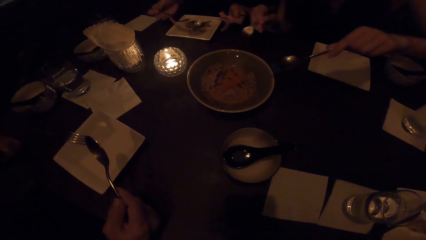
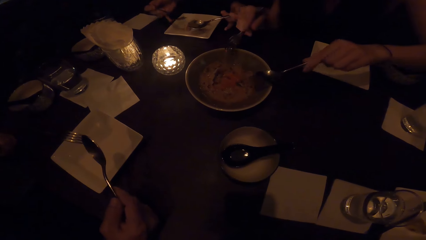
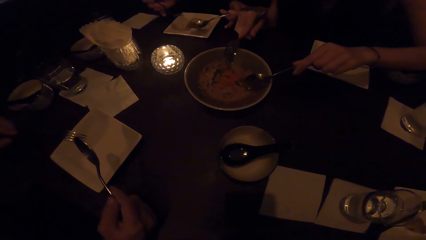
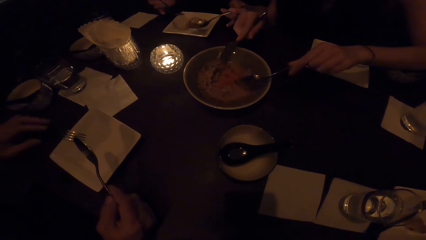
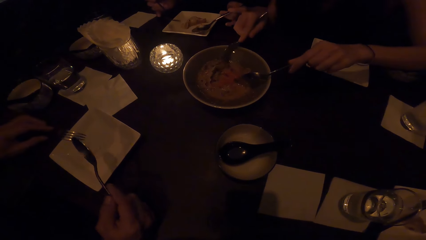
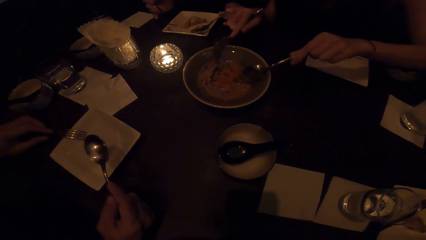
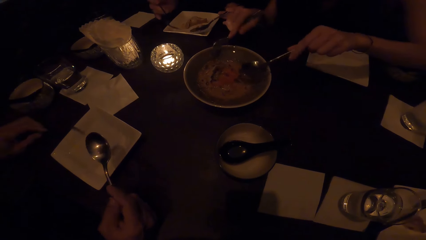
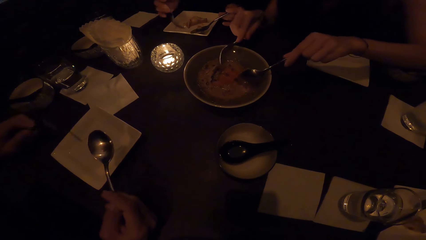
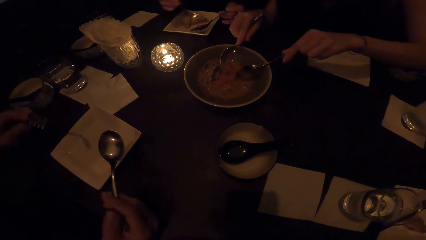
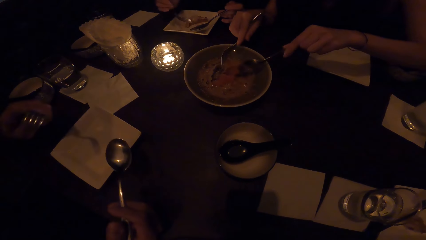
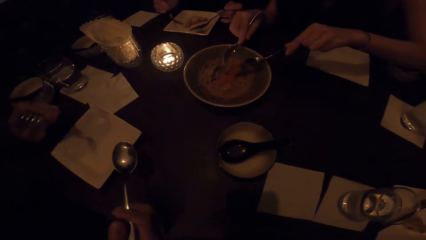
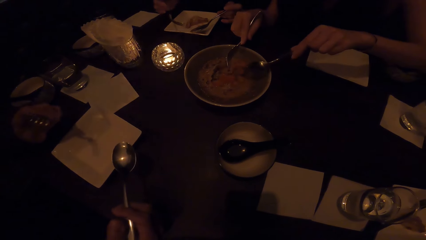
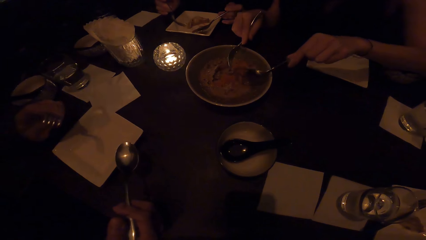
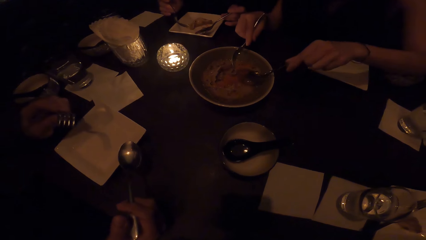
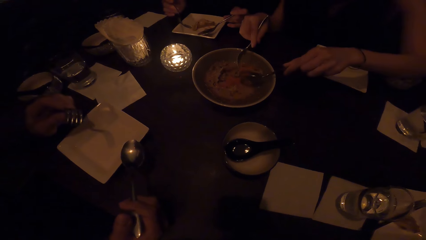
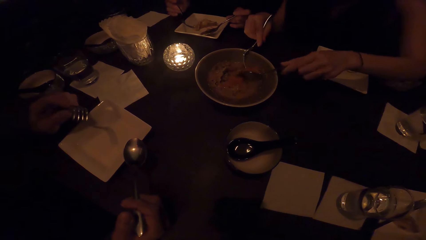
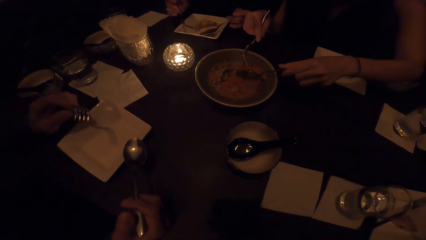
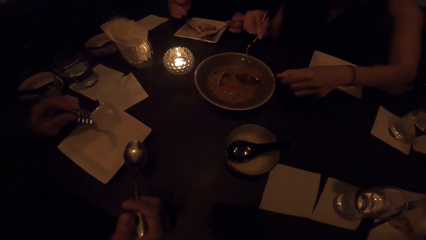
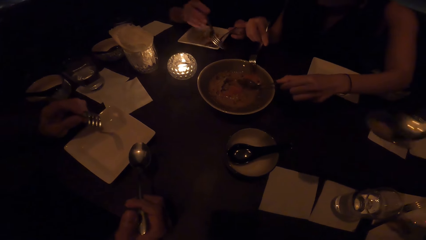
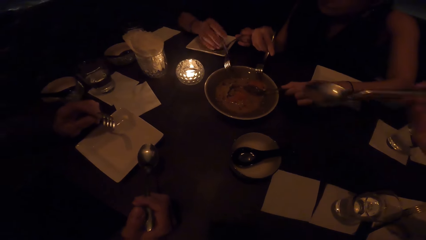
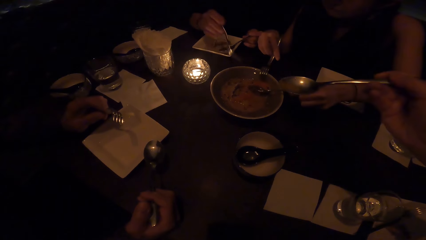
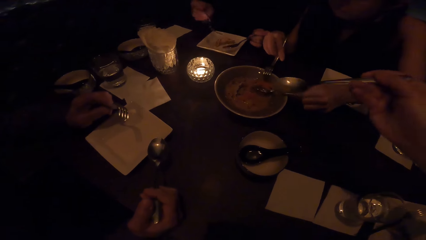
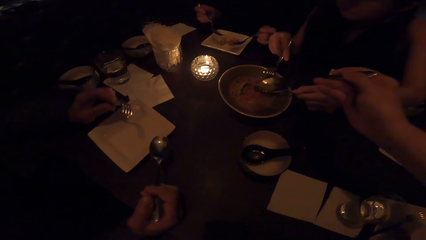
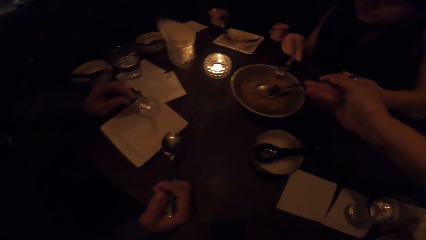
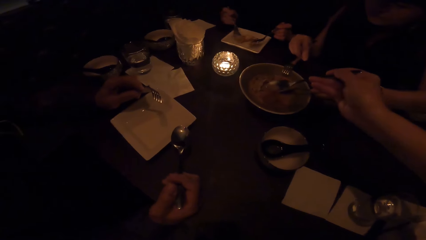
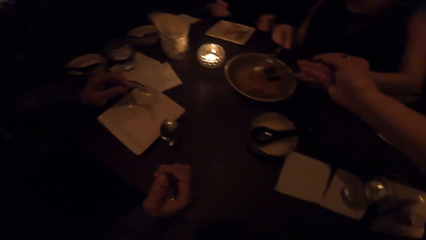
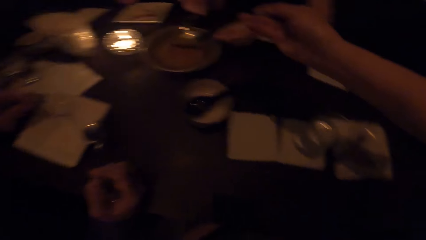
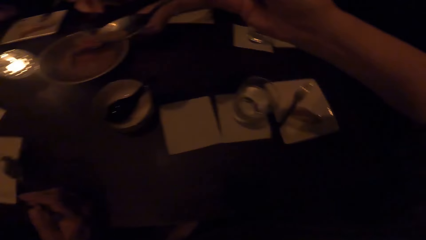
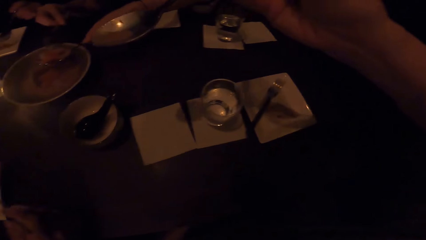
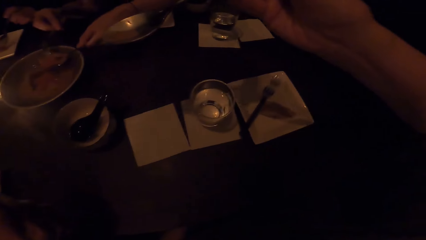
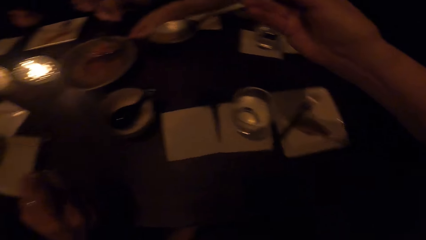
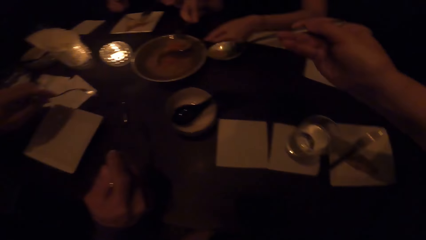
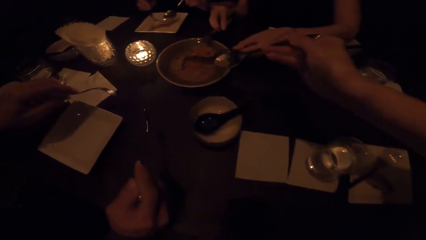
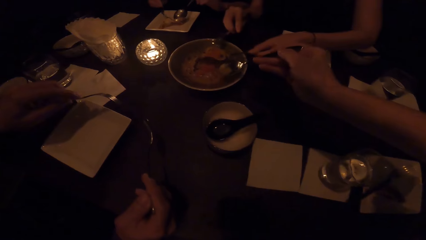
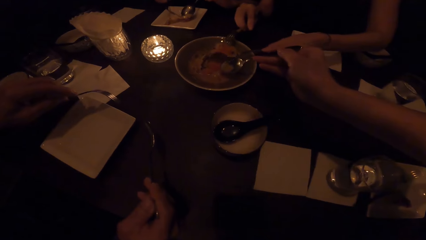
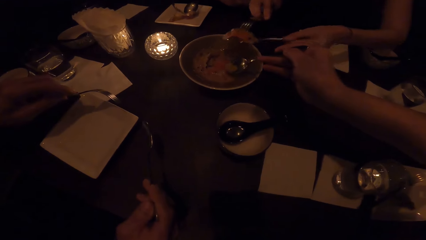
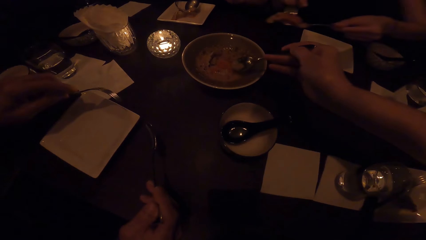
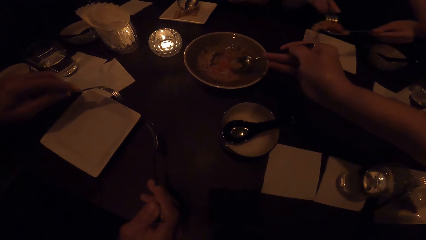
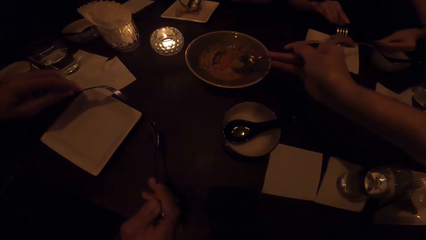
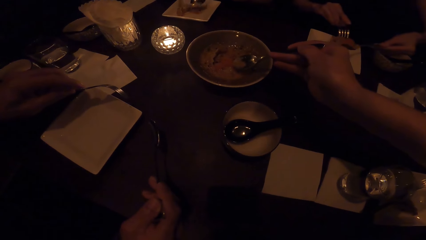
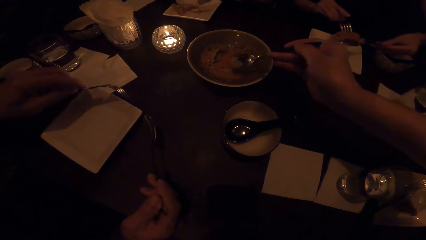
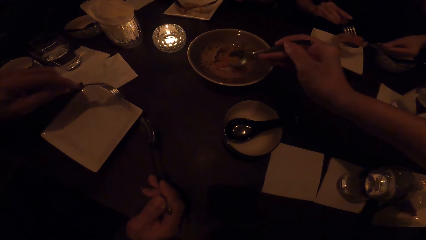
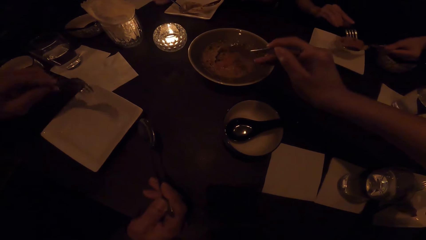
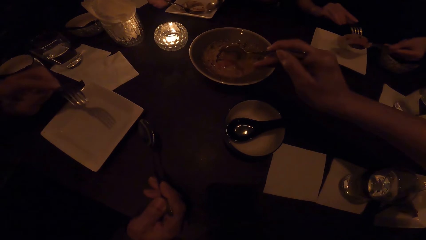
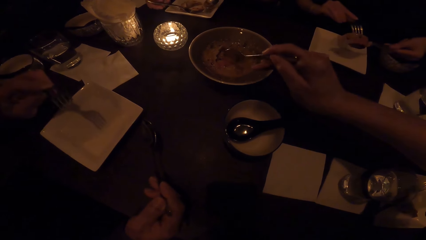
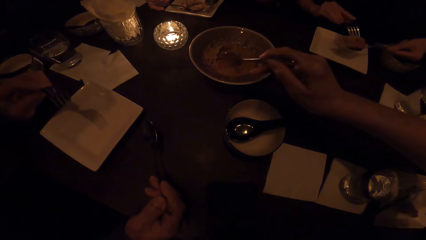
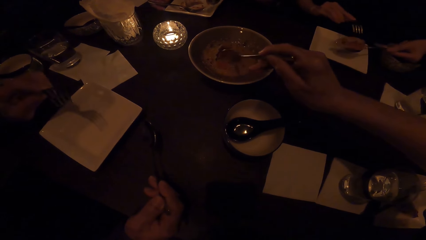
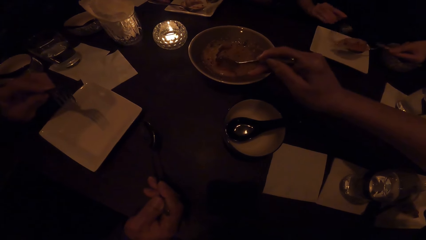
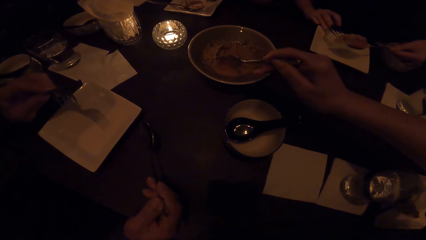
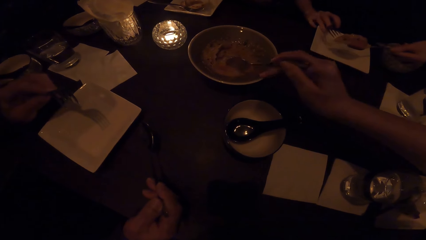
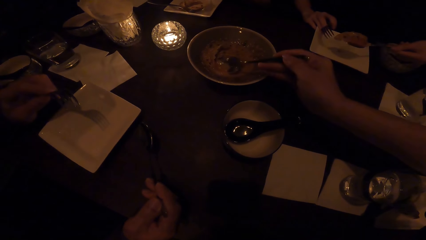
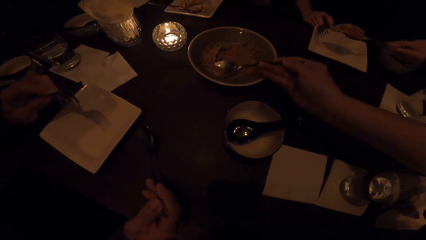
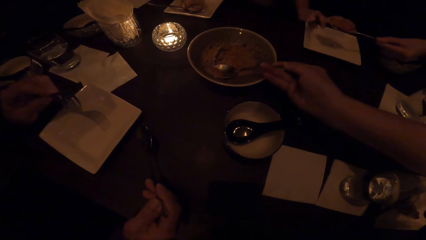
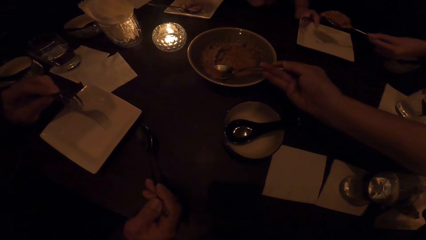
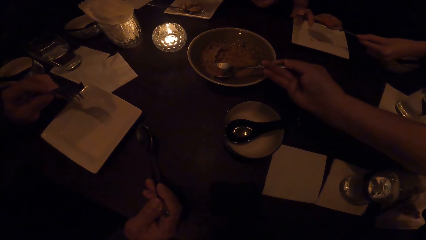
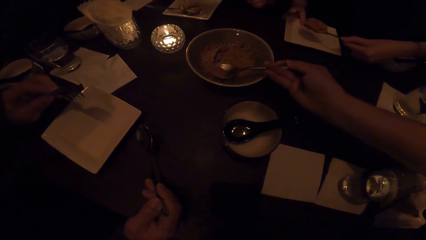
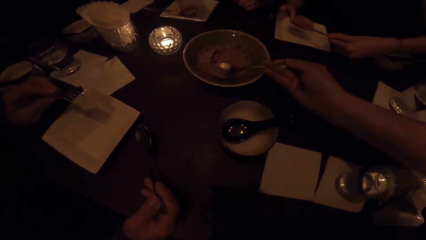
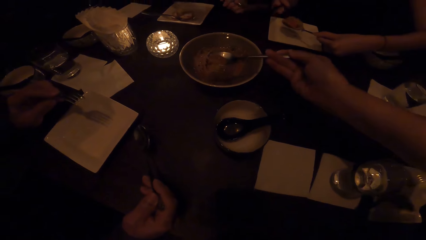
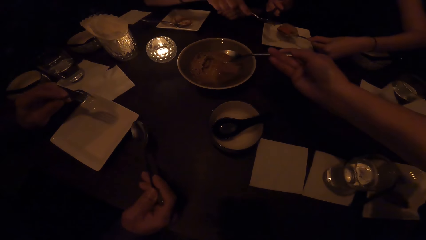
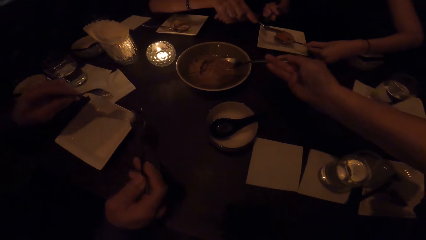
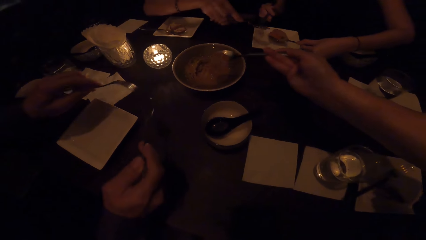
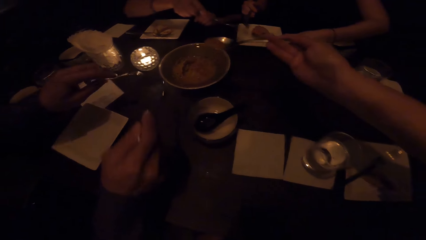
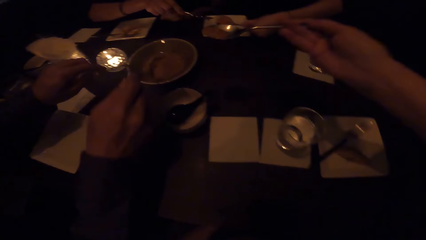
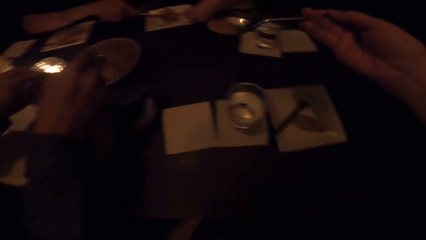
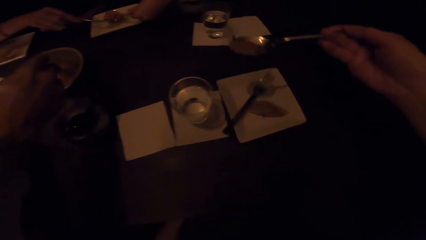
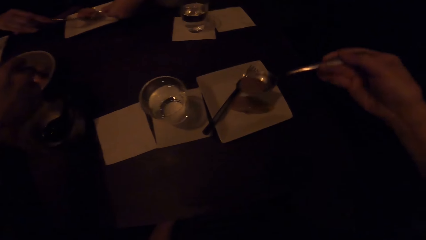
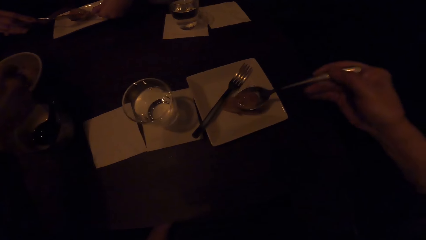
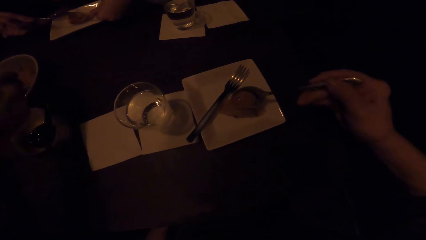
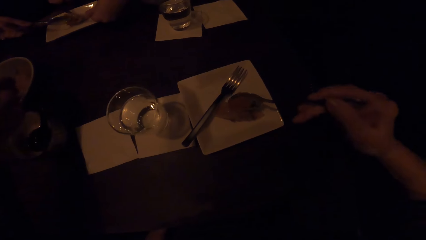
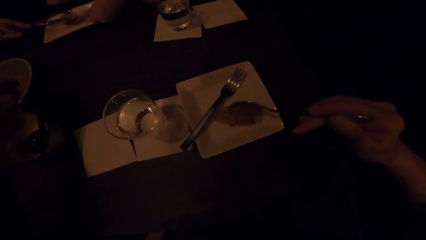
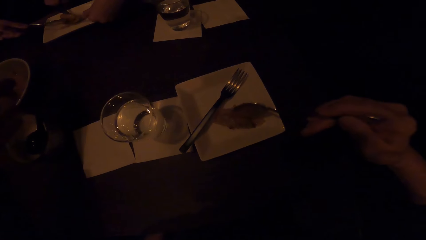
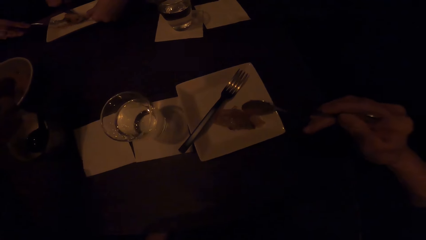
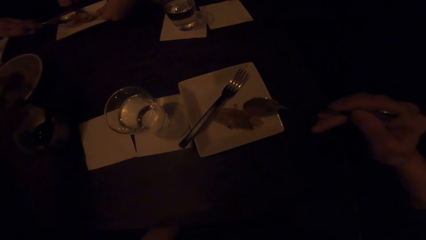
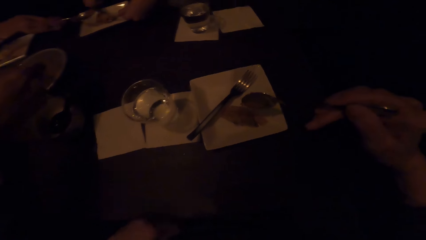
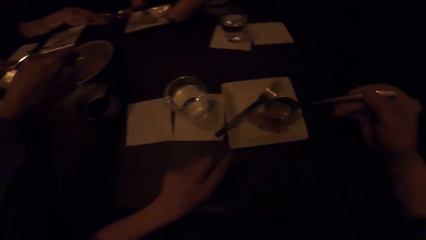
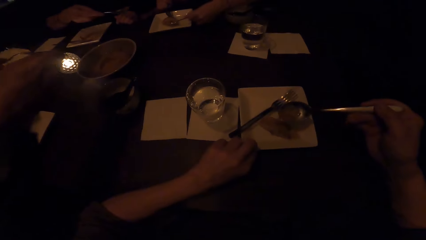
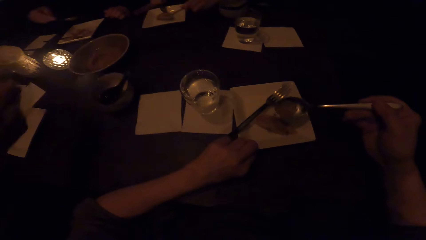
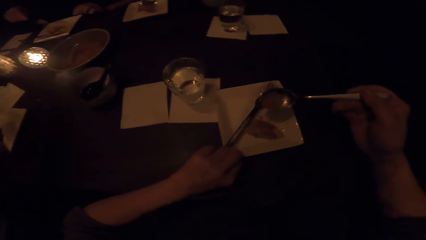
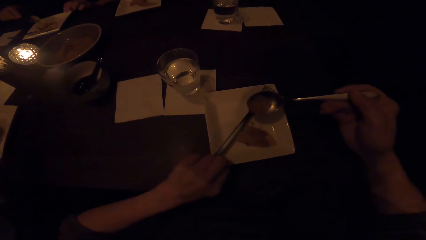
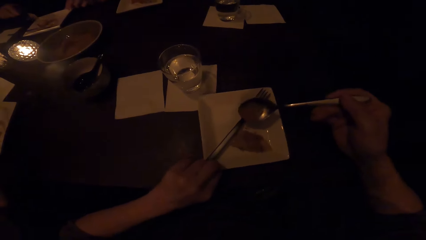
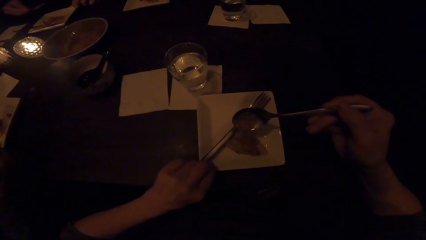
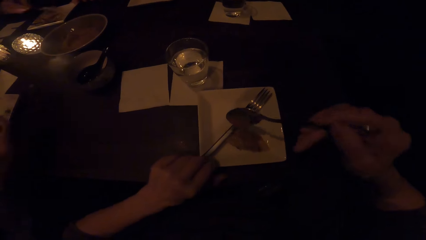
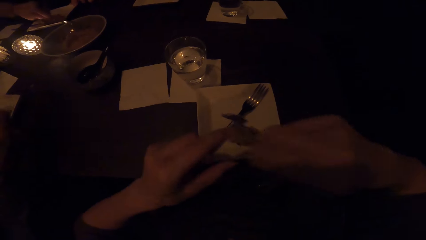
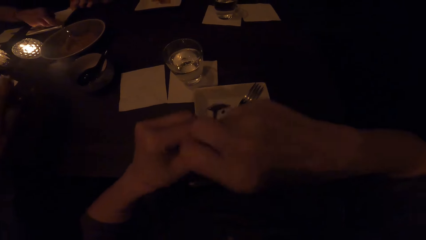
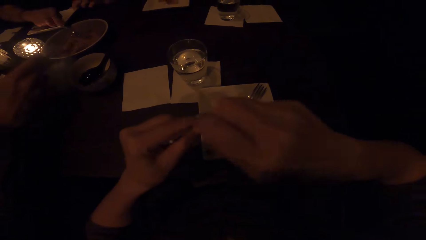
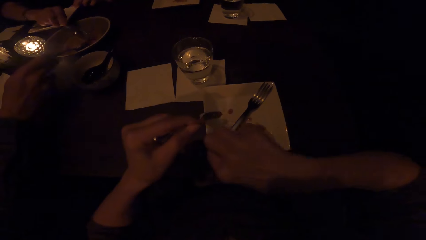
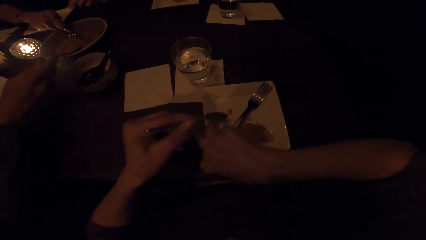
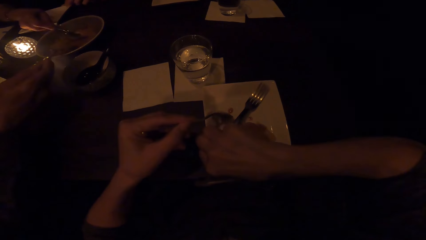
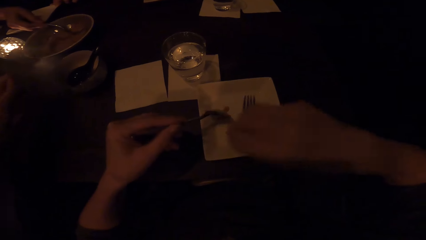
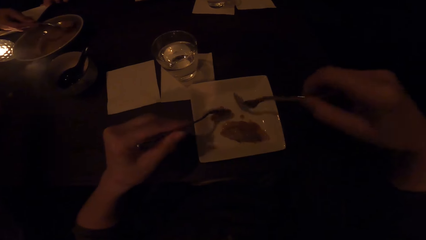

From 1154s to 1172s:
A lady serves food from the table. The camera wearer serves soup from the serving bowl.
